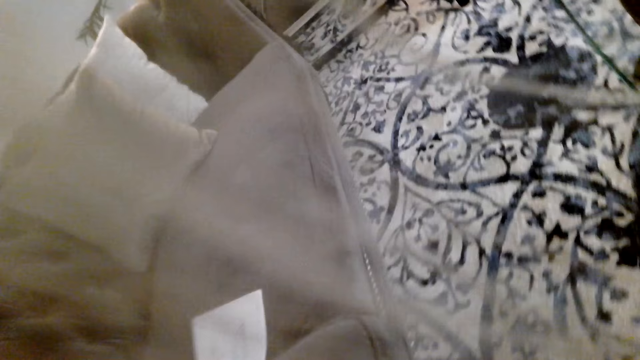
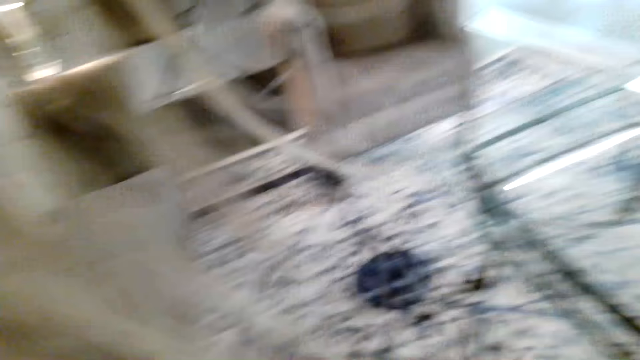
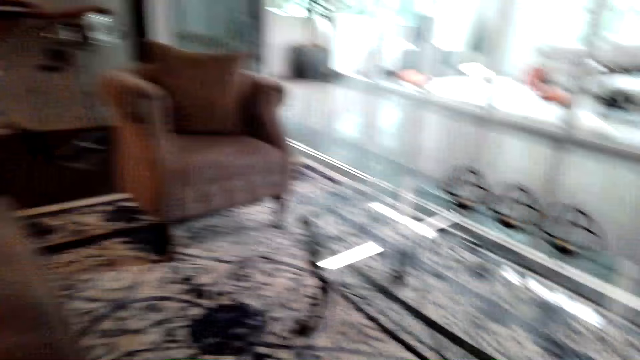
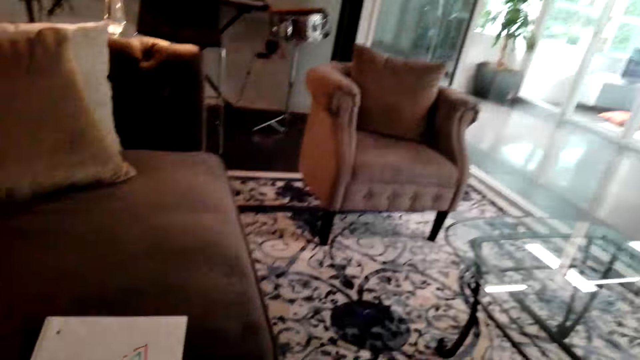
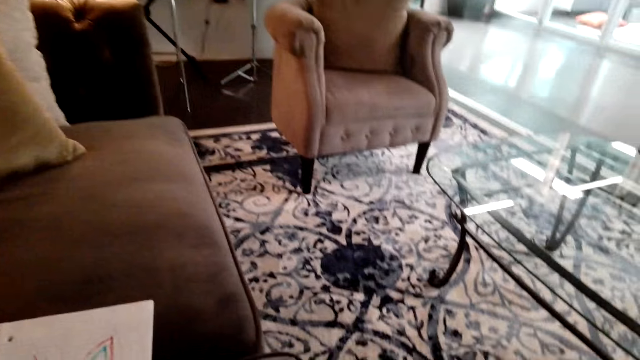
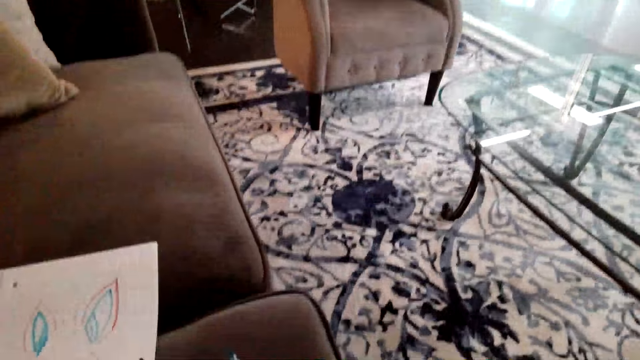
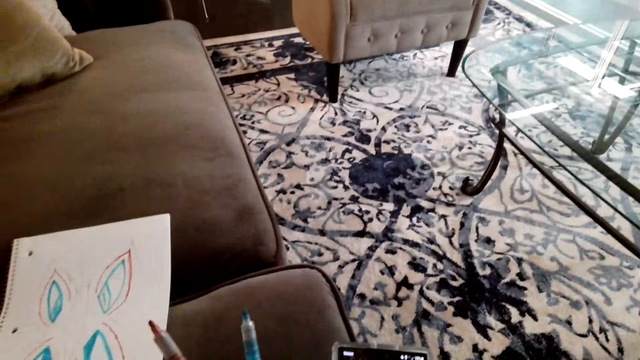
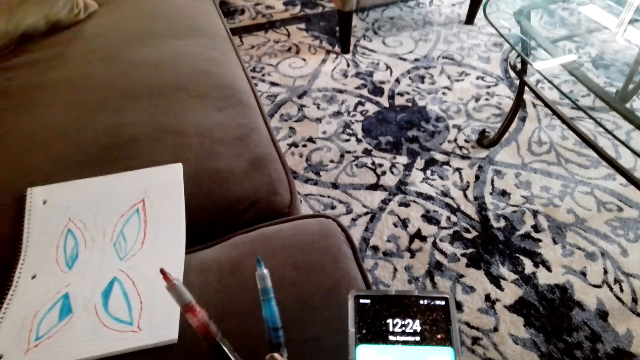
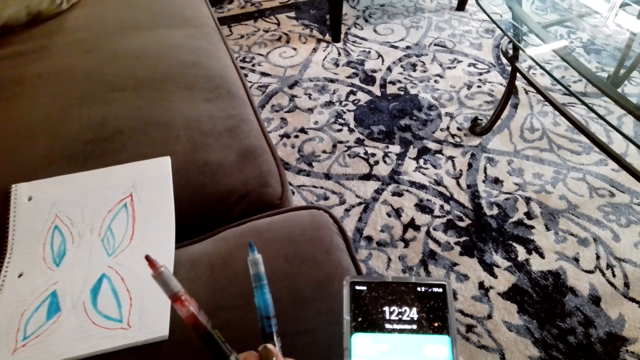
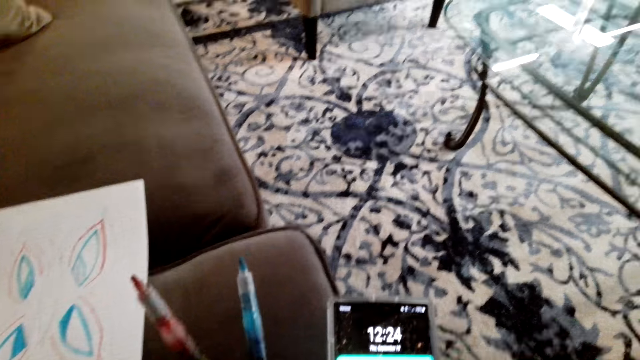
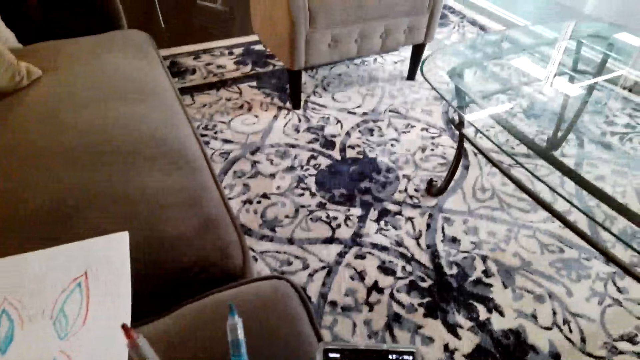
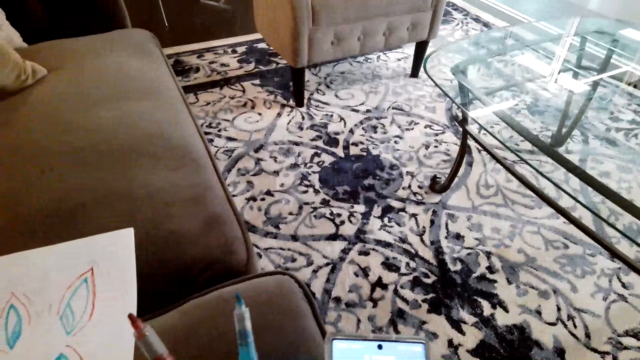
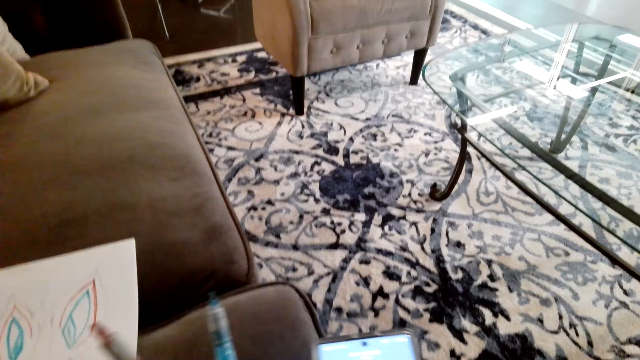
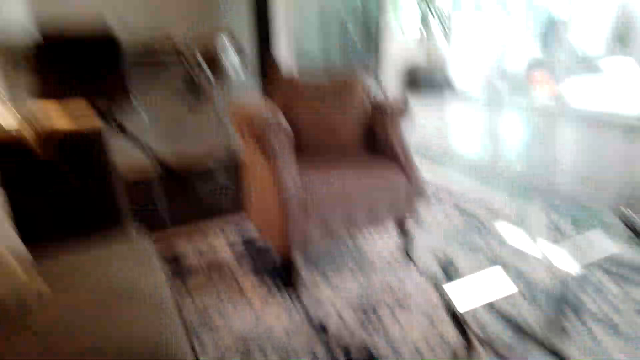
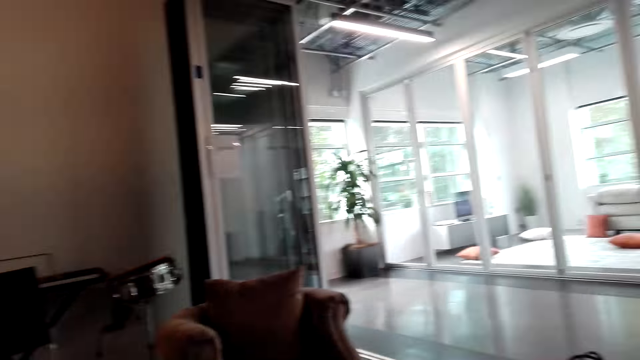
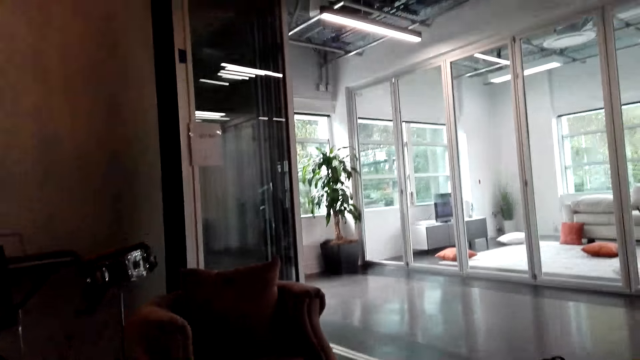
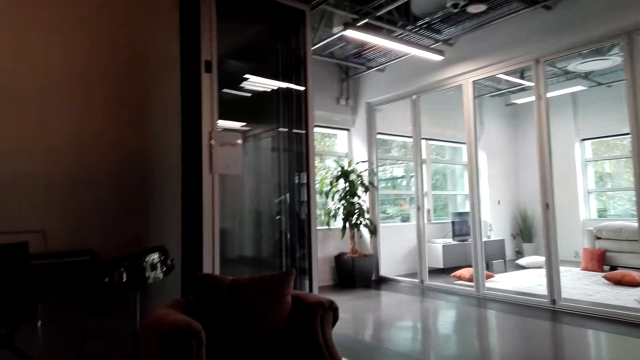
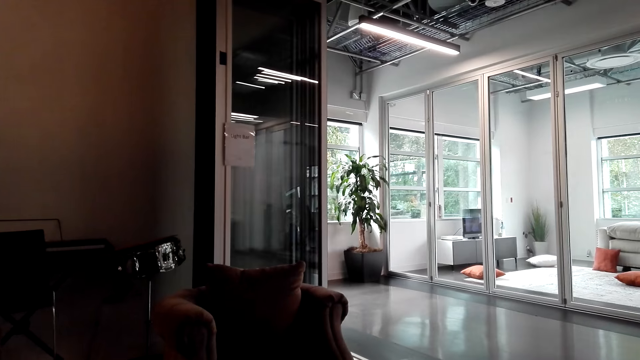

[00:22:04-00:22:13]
The camera wearer uses the phone.

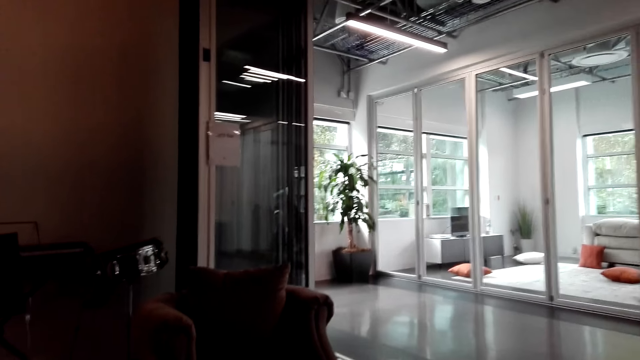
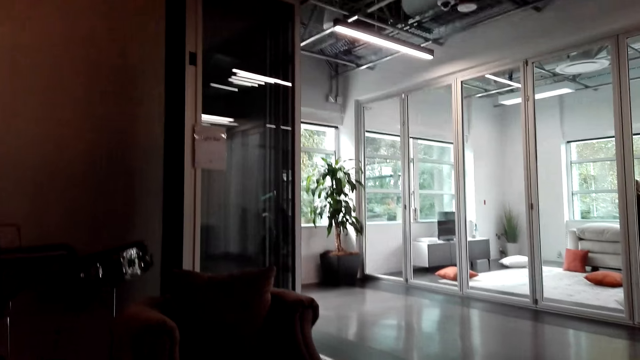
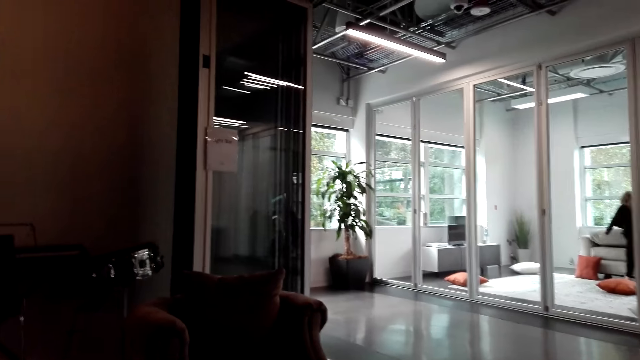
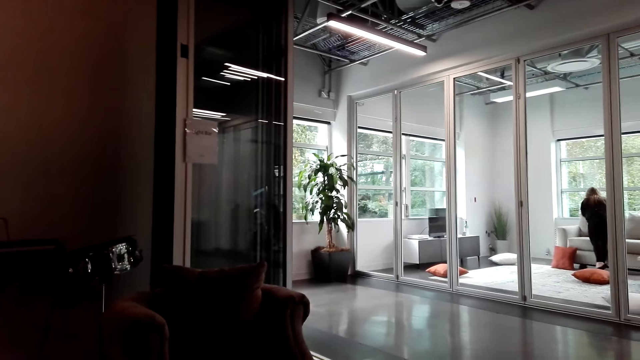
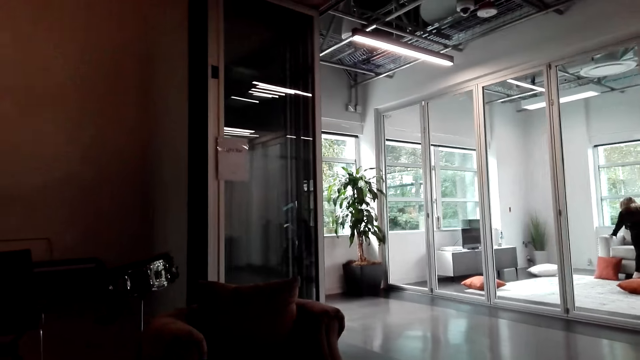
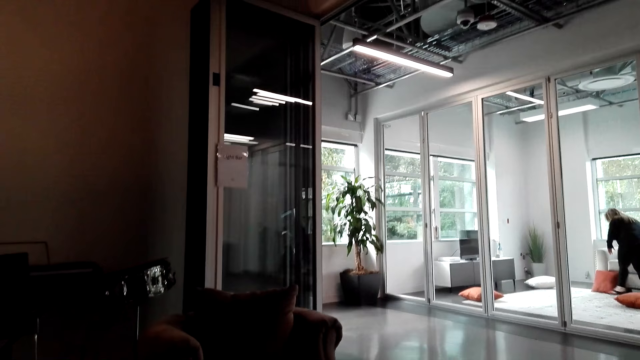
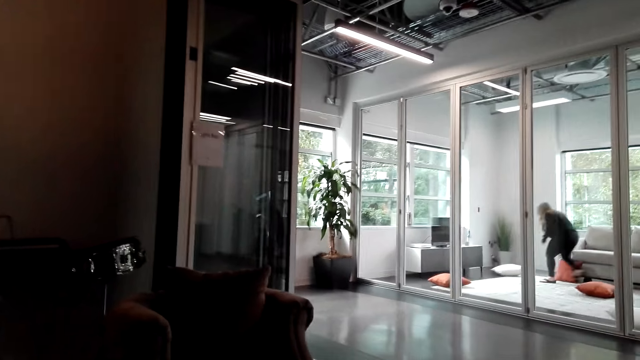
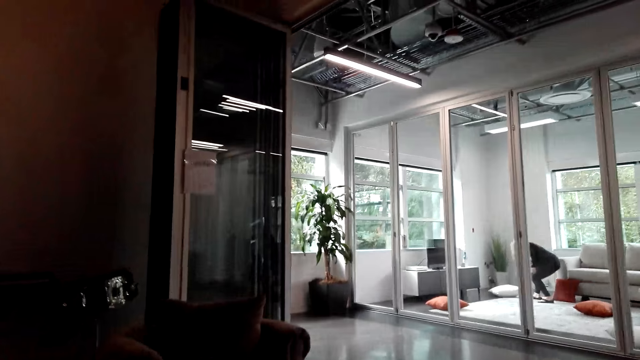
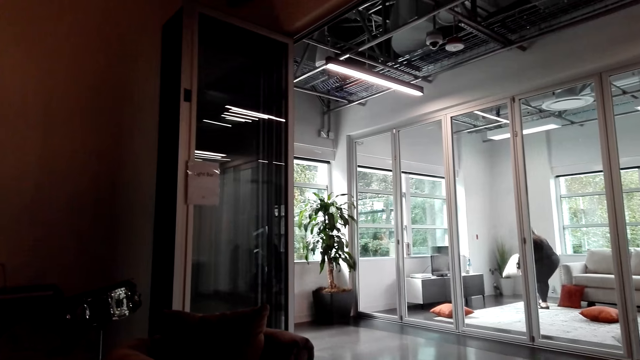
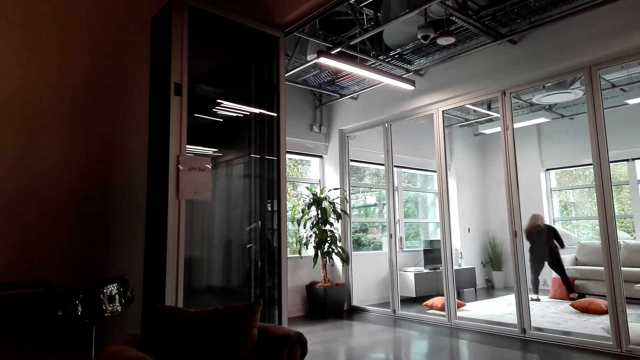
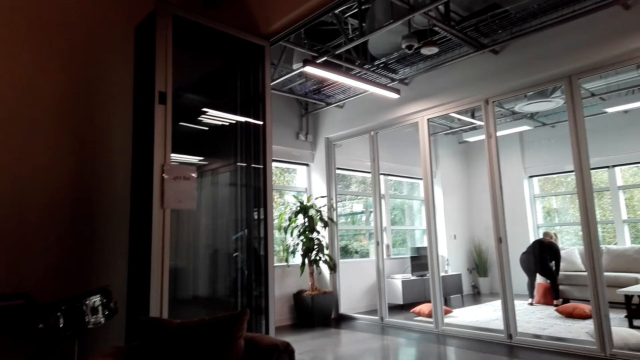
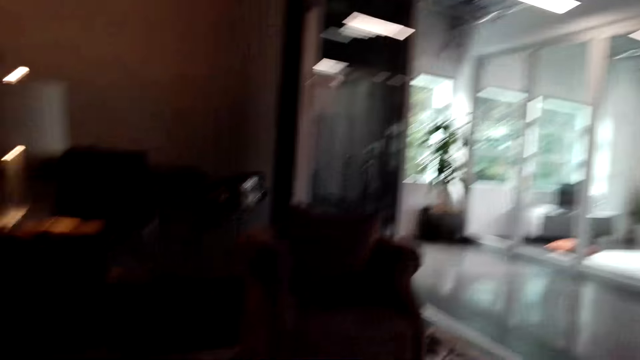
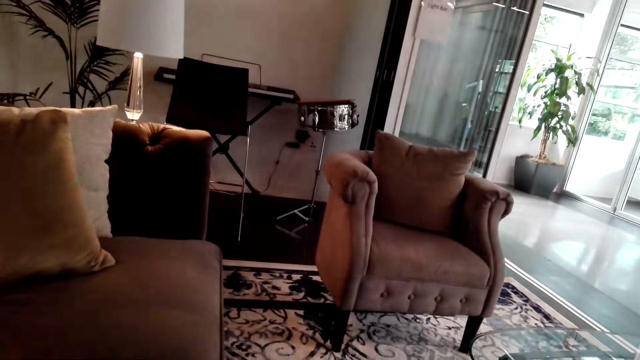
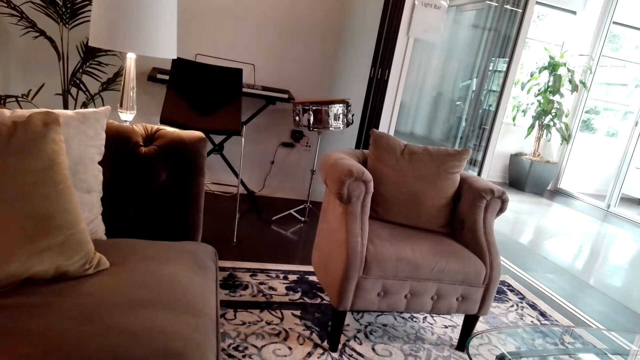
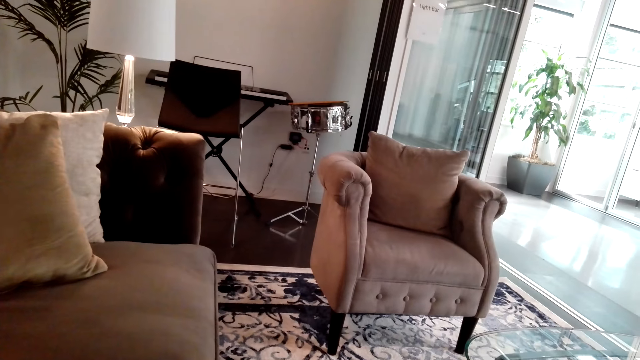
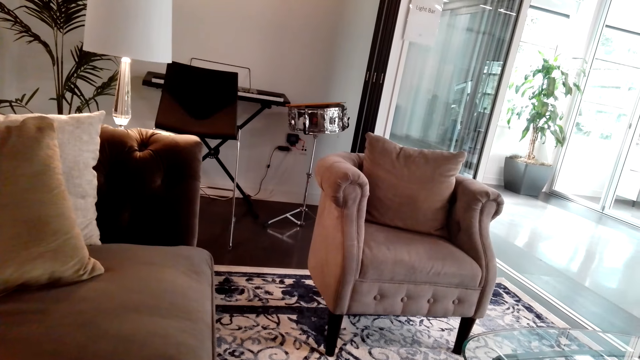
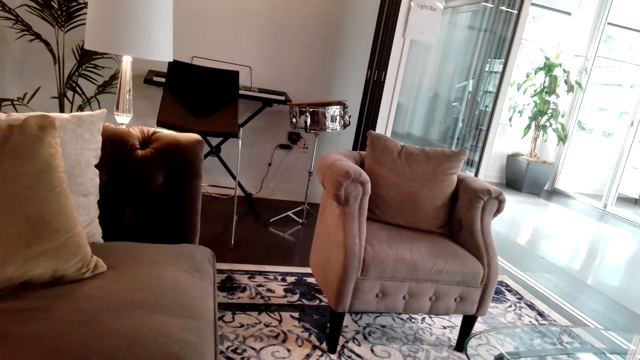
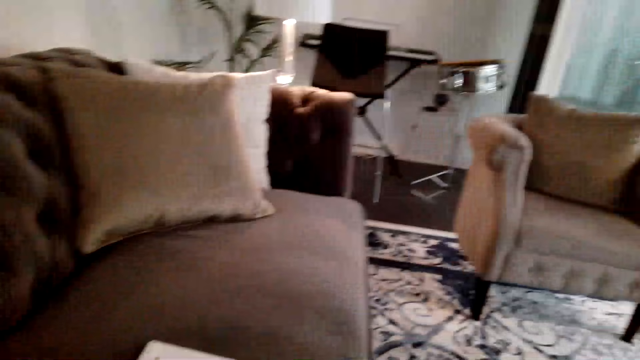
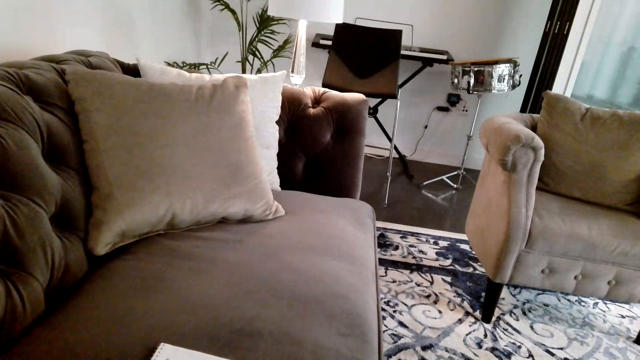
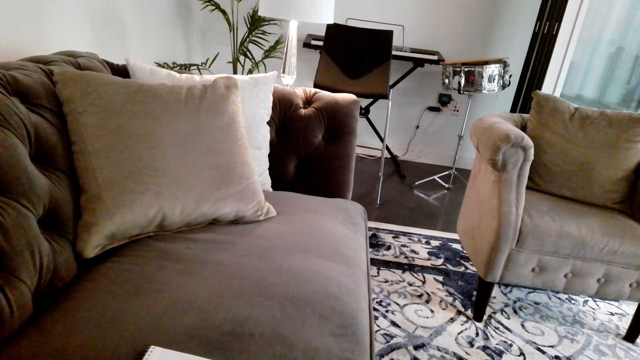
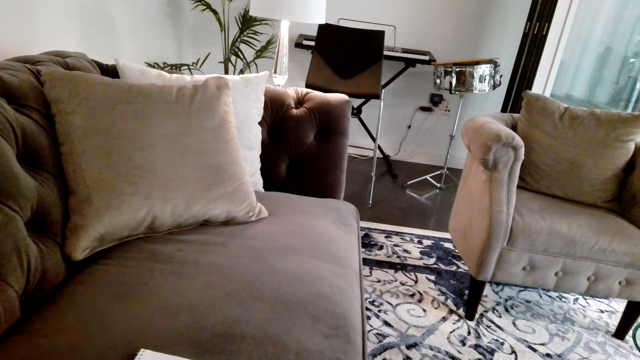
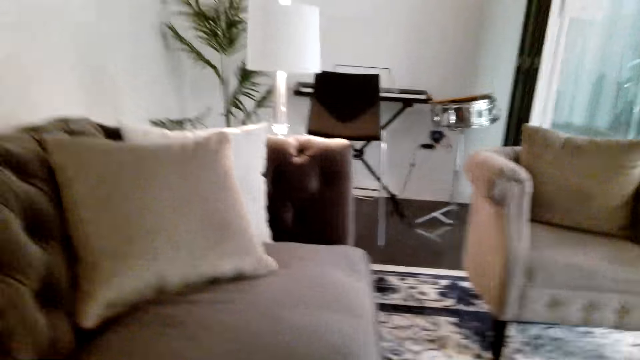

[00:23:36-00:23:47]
A person moves the pillow on the chair, picks up the pillow and puts the pillow on the chair.
